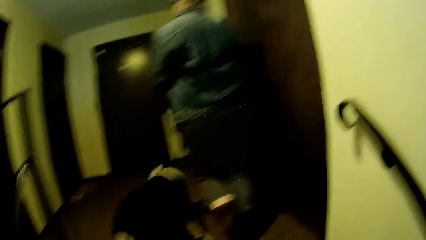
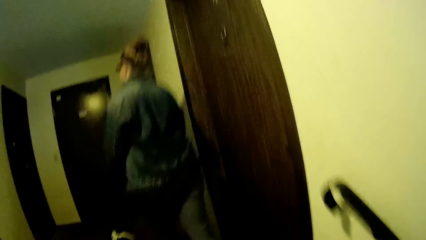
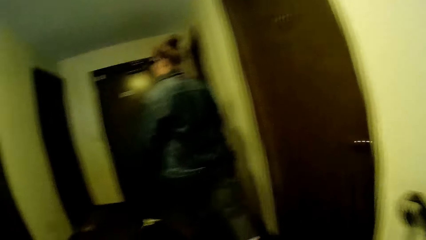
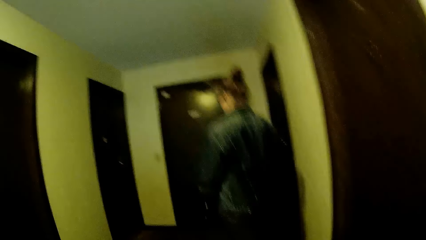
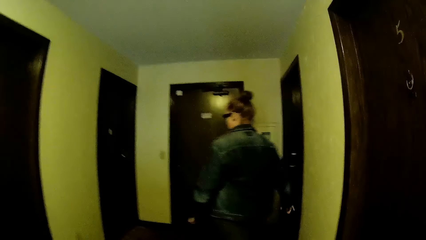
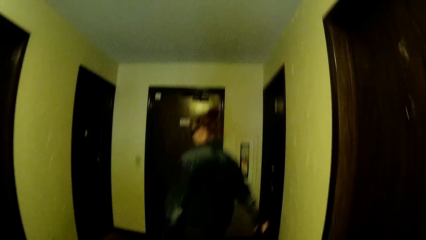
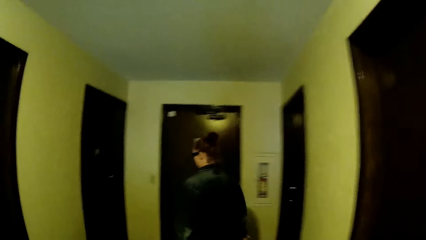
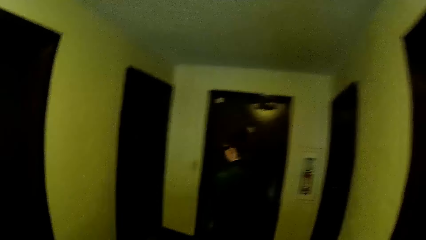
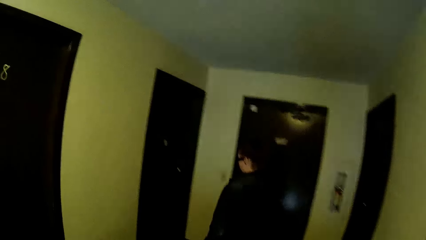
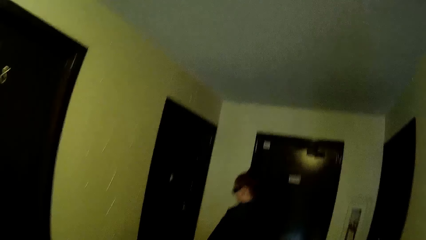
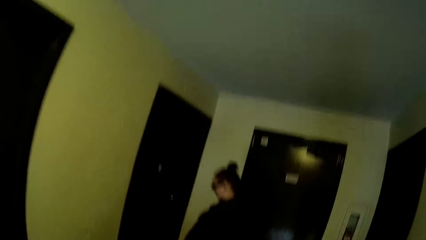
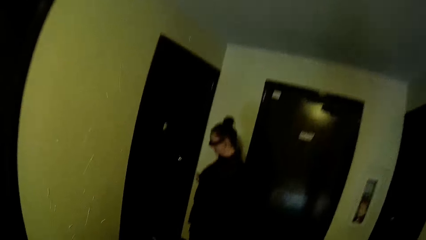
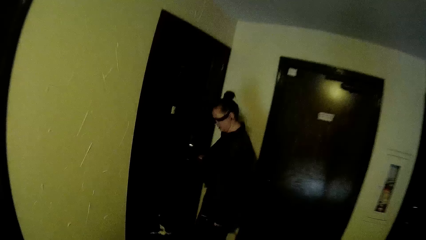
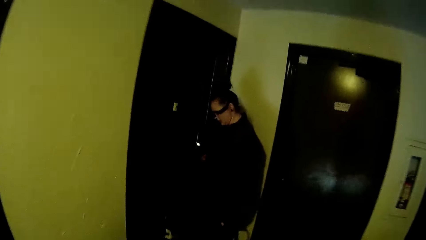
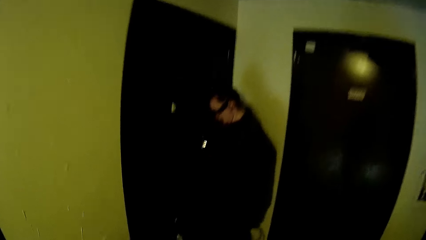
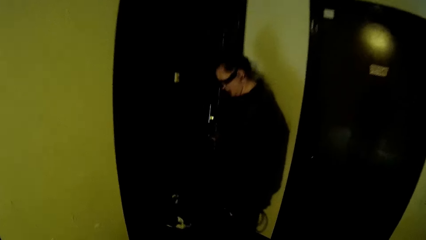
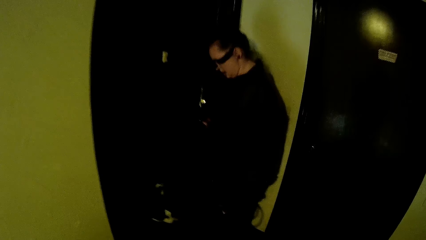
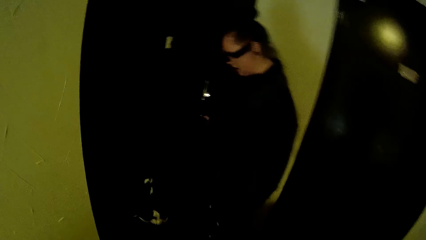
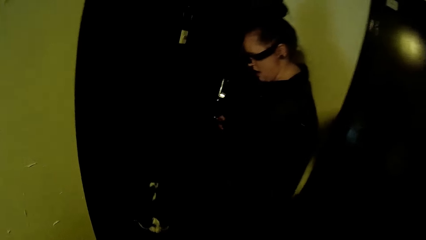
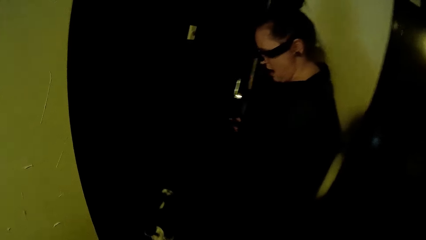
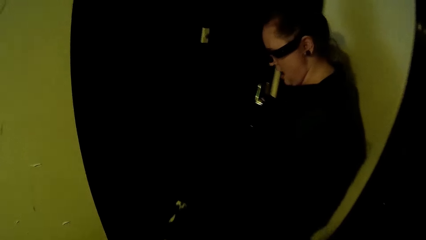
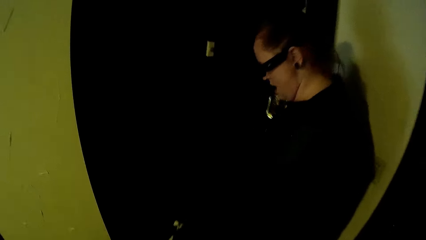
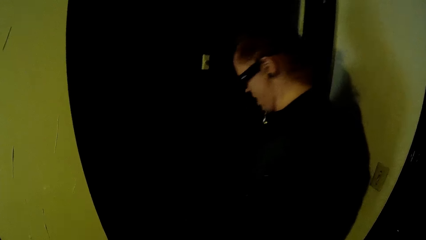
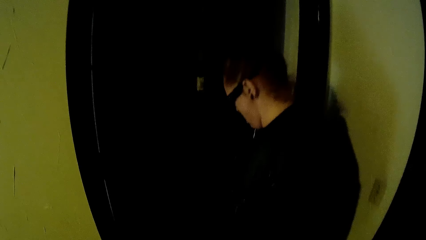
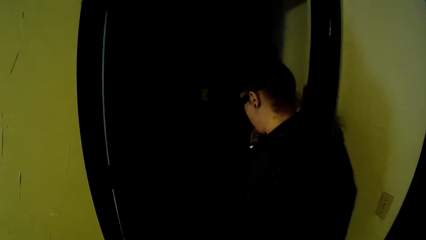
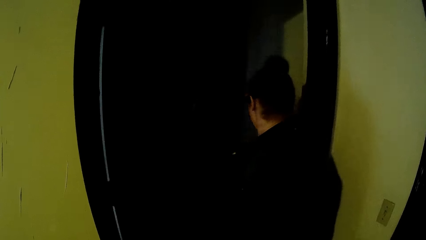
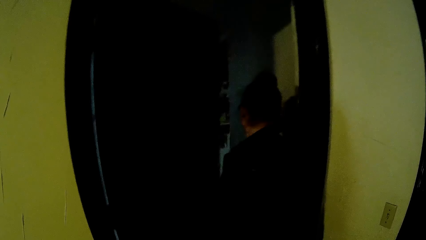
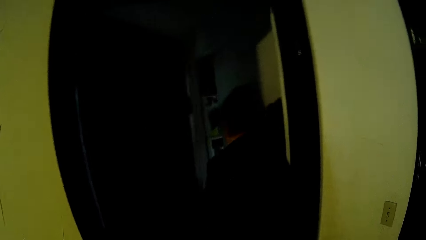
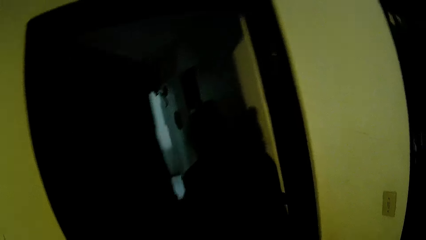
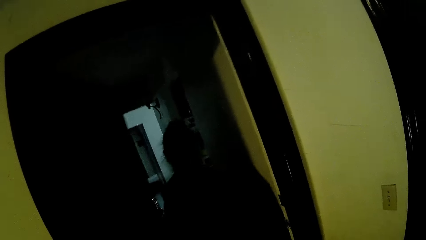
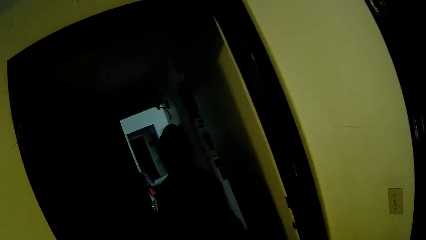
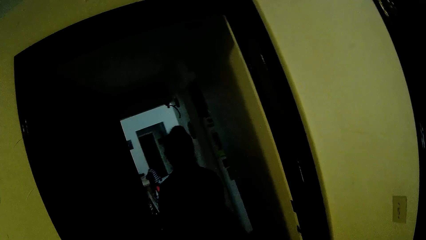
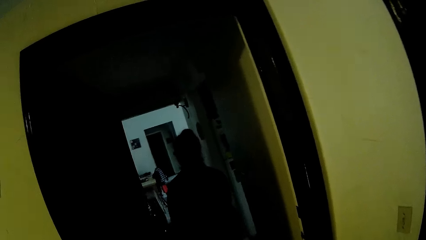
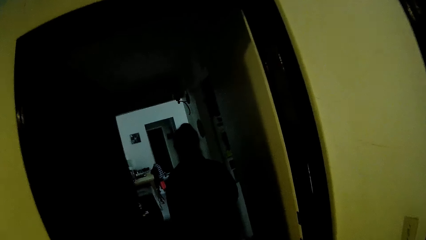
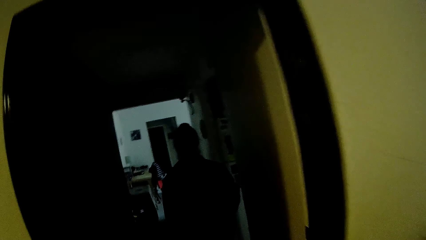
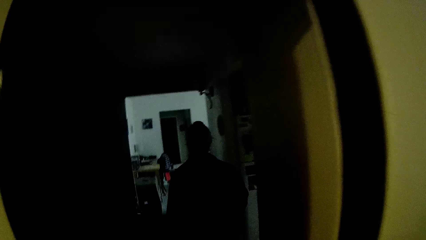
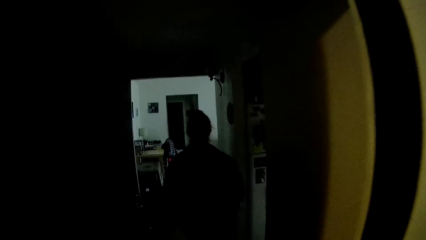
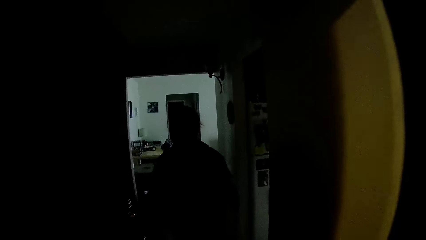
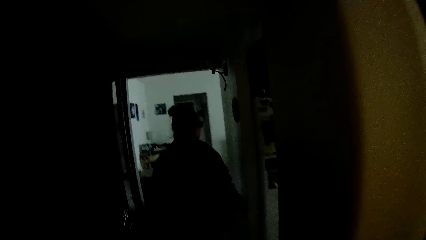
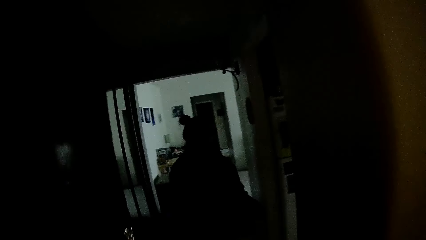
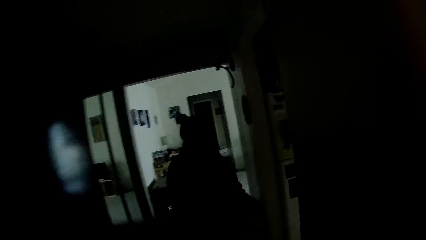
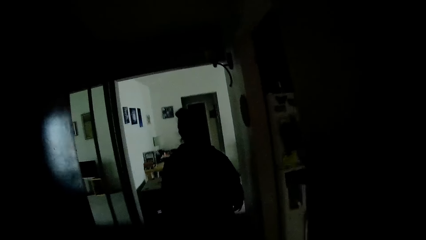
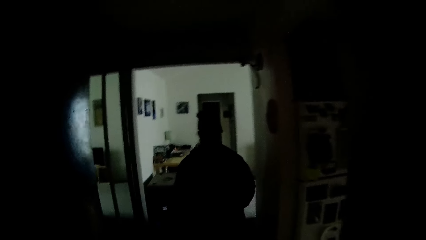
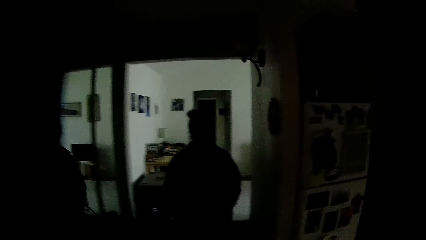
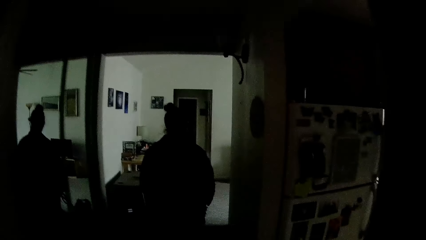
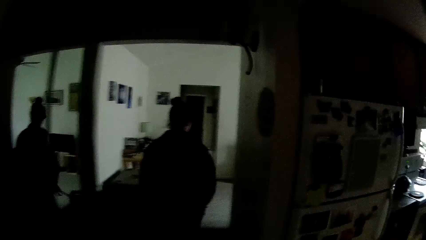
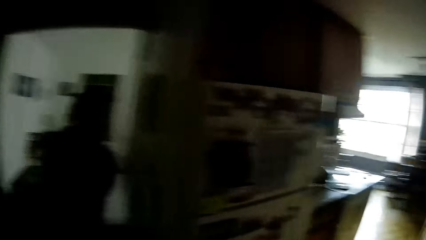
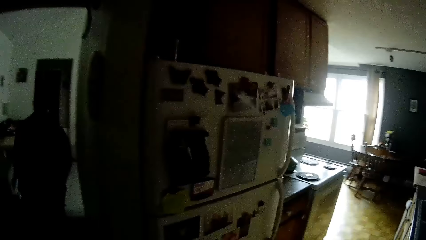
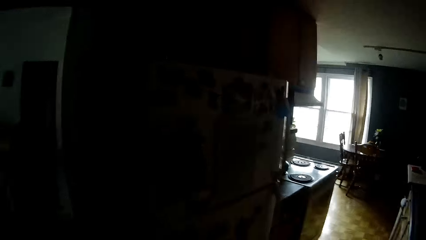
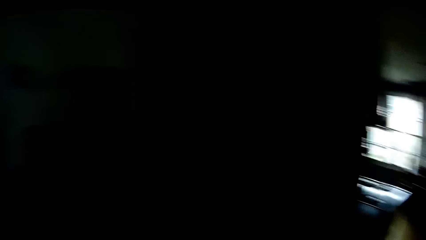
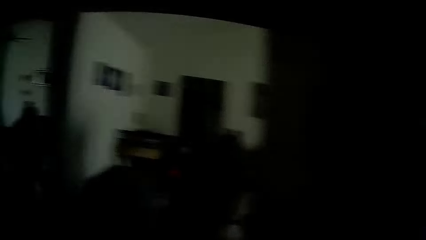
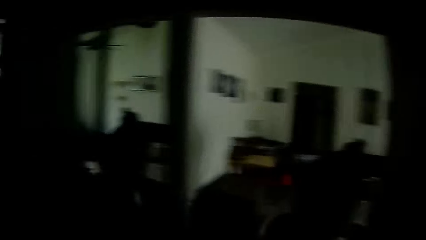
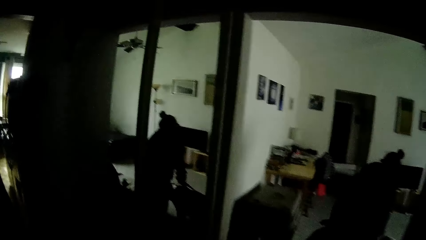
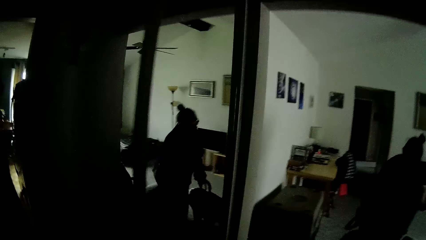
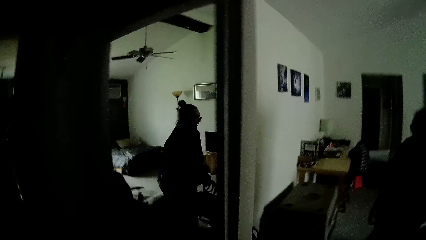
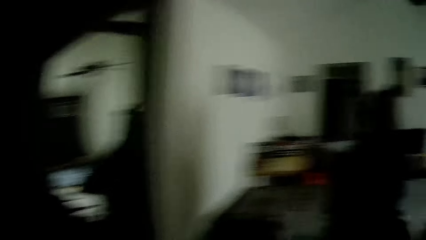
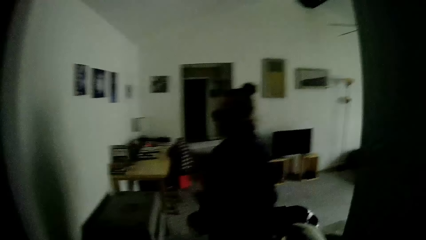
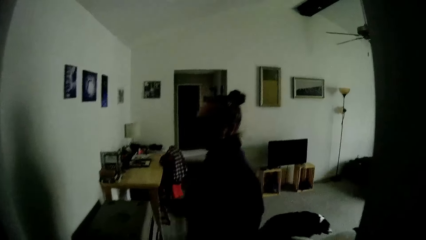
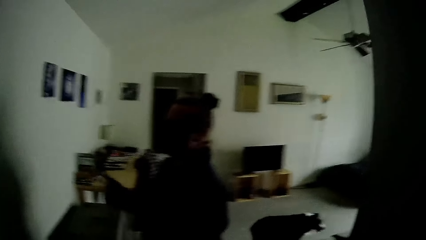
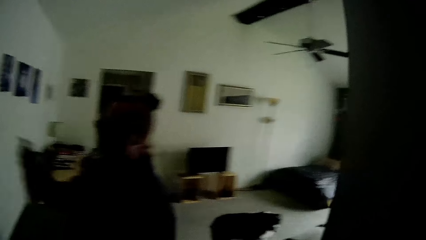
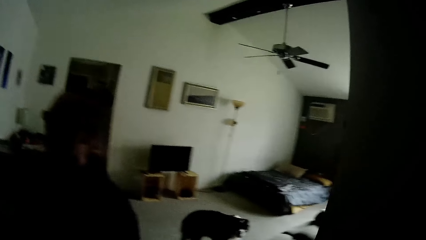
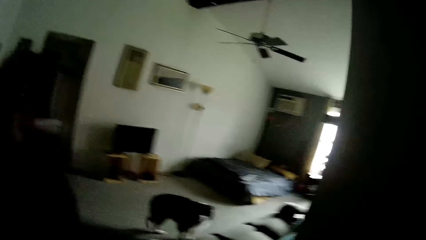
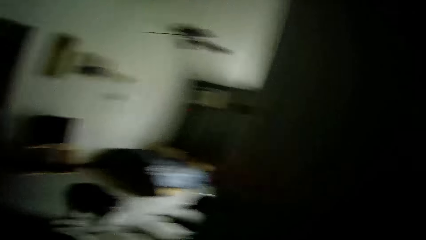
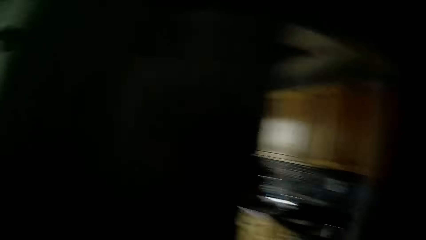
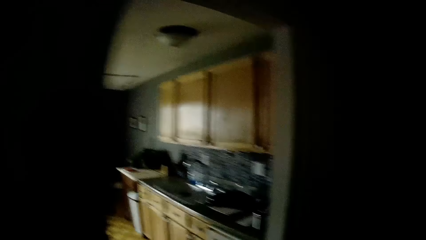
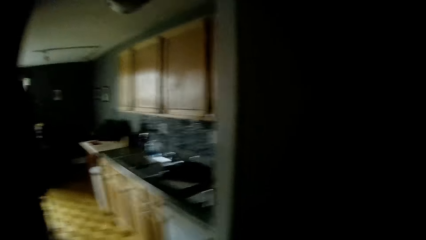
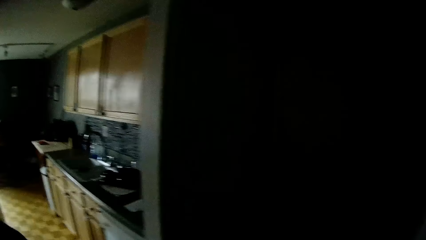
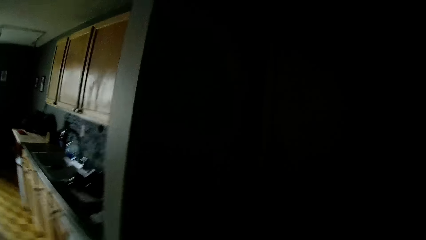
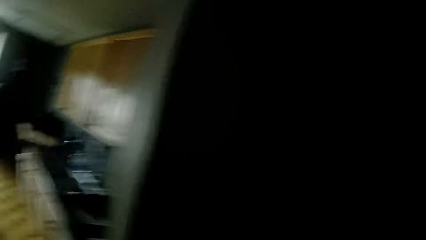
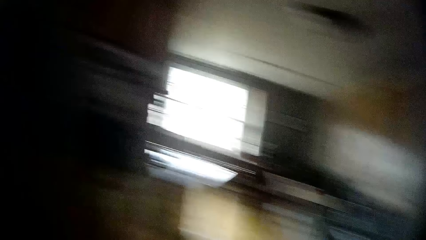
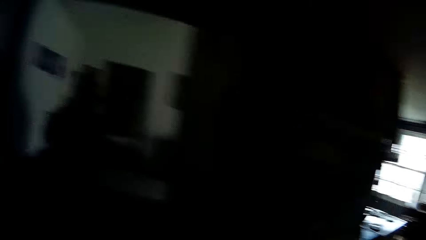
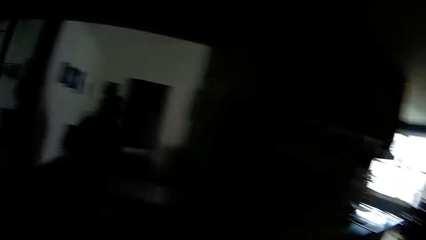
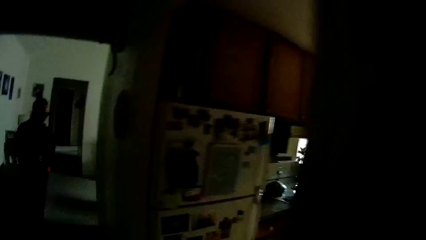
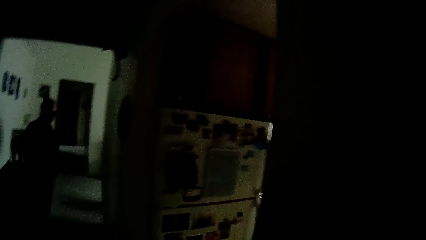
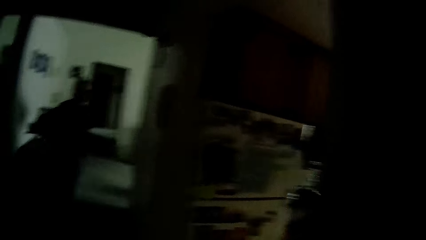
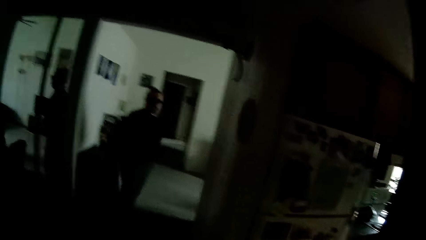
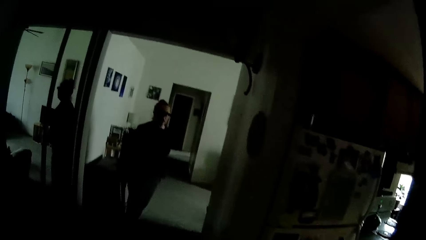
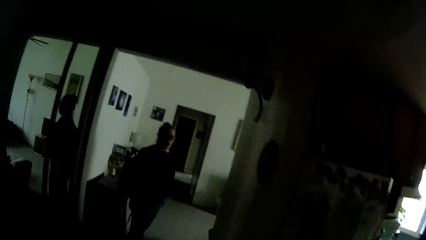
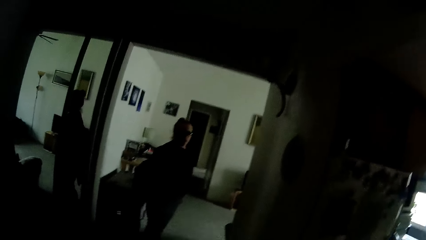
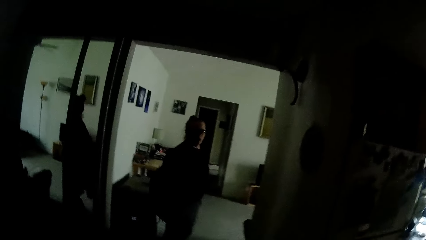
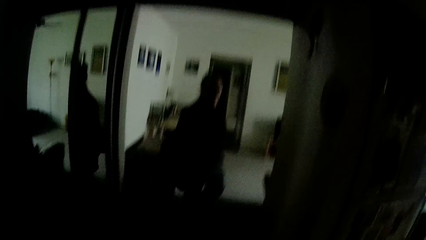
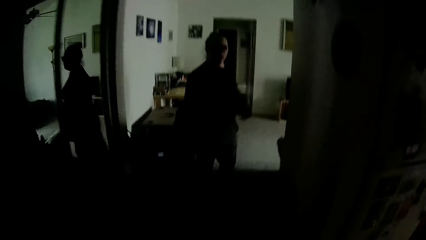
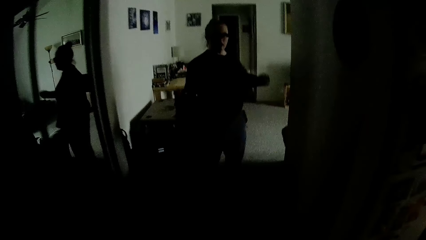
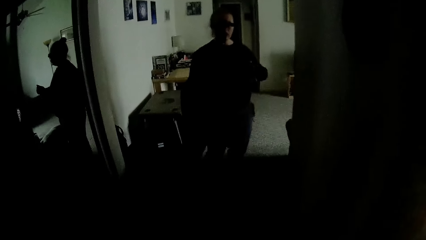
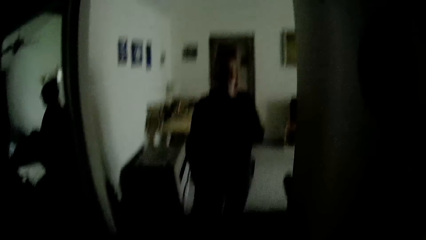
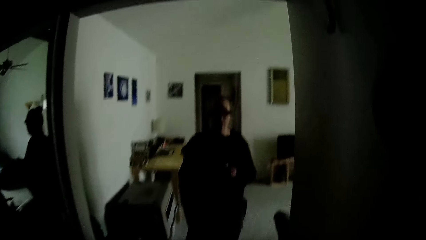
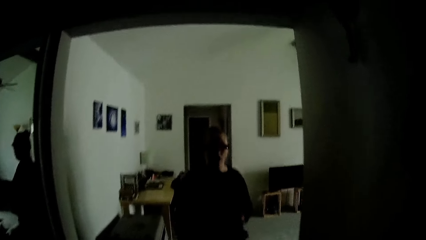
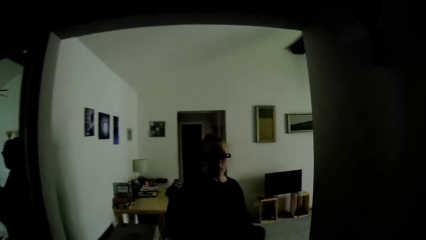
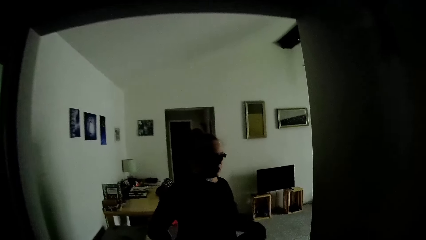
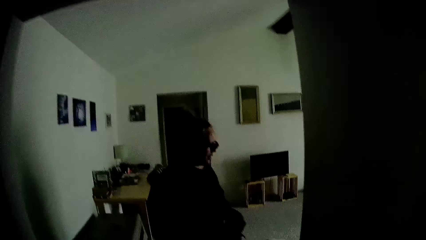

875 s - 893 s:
The woman opens a door with her right hand. The woman walks into a room alongside the camera wearer and a dog. The camera wearer interacts with the woman. The woman removes her jacket.
